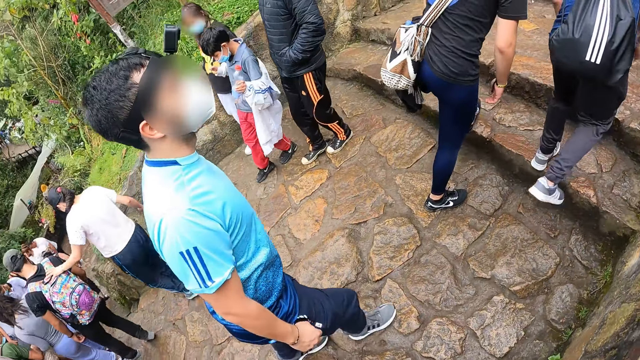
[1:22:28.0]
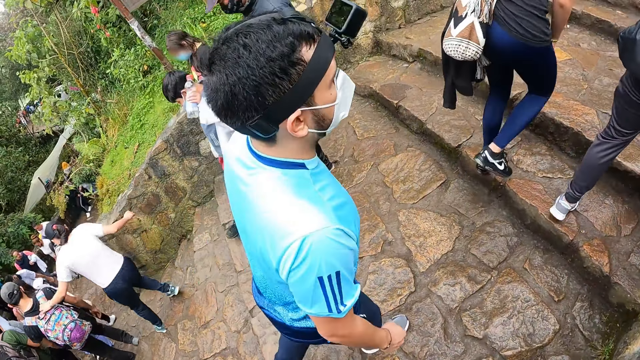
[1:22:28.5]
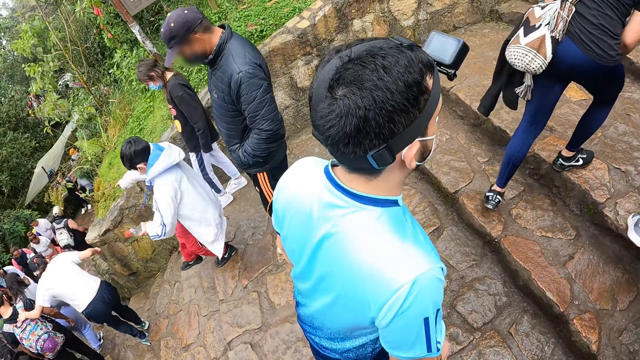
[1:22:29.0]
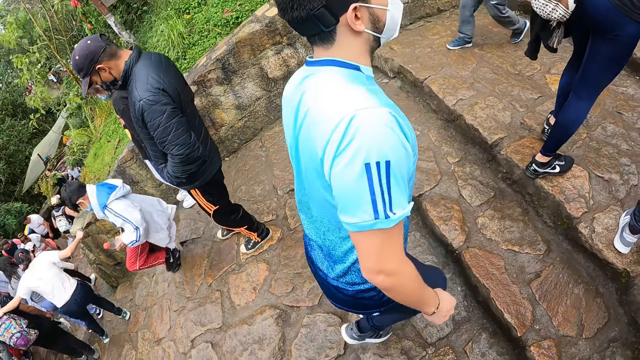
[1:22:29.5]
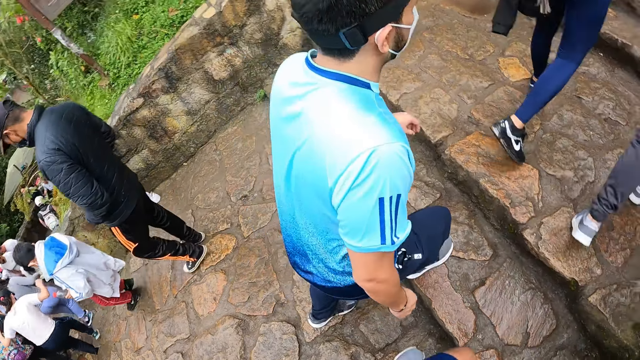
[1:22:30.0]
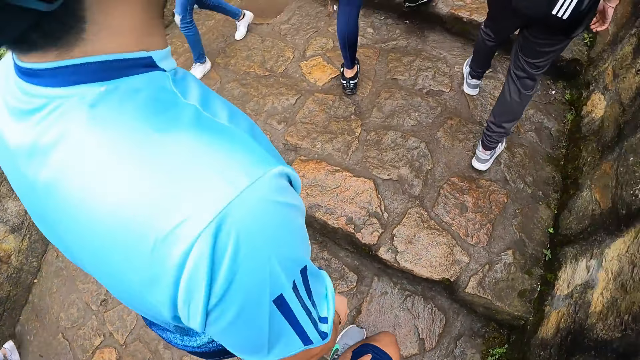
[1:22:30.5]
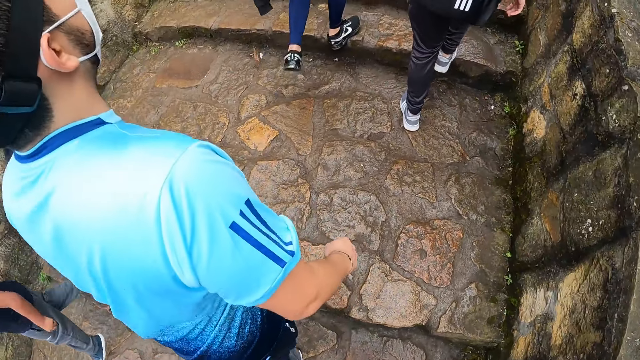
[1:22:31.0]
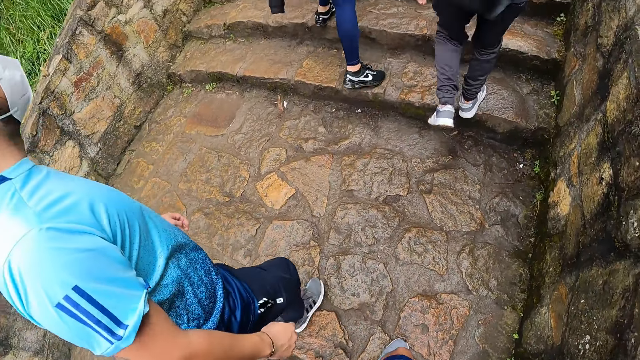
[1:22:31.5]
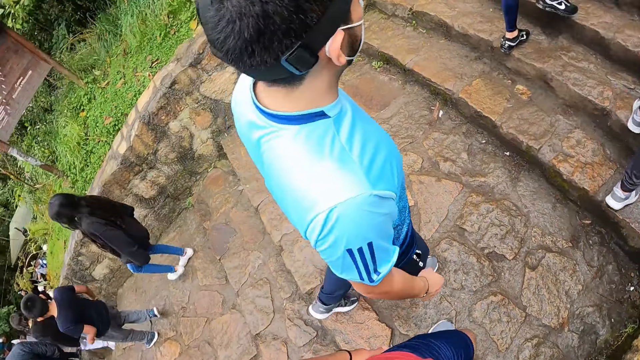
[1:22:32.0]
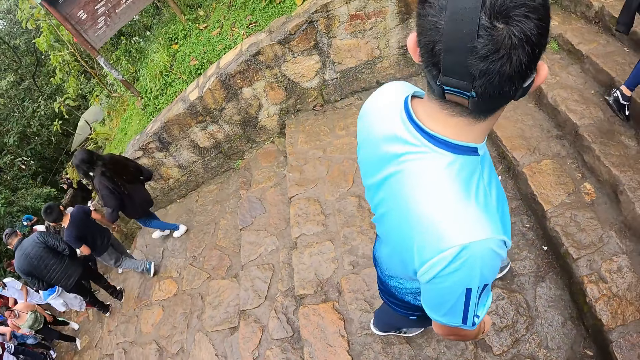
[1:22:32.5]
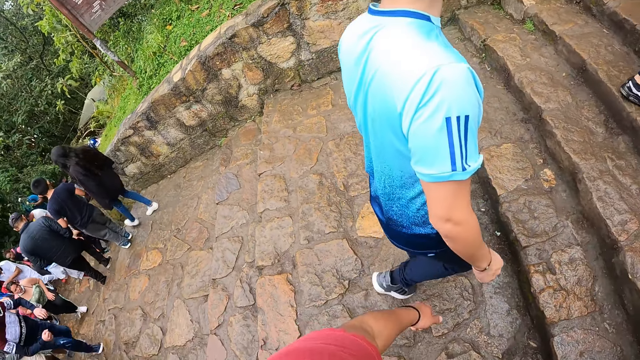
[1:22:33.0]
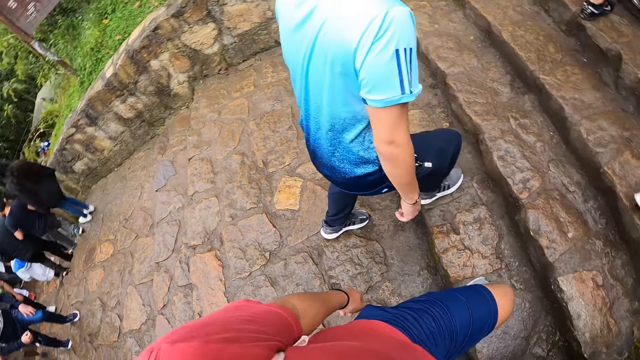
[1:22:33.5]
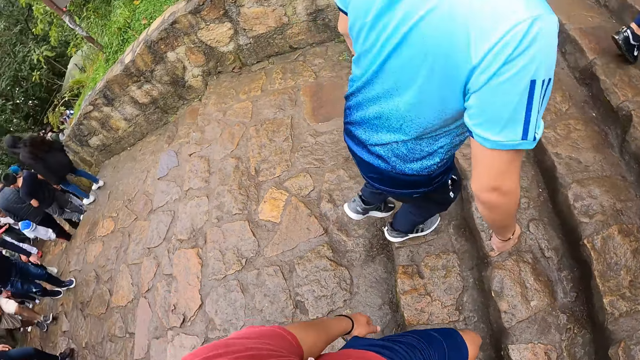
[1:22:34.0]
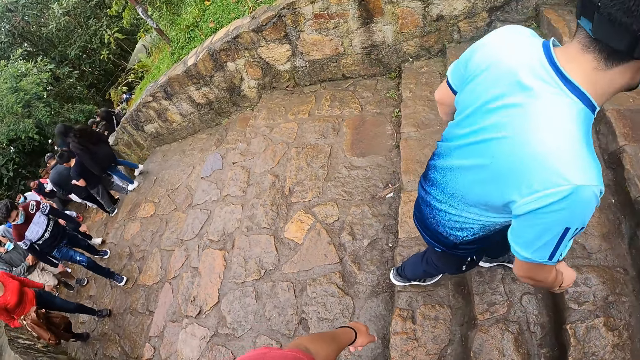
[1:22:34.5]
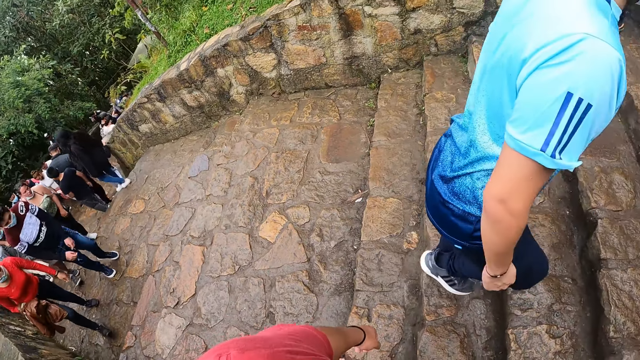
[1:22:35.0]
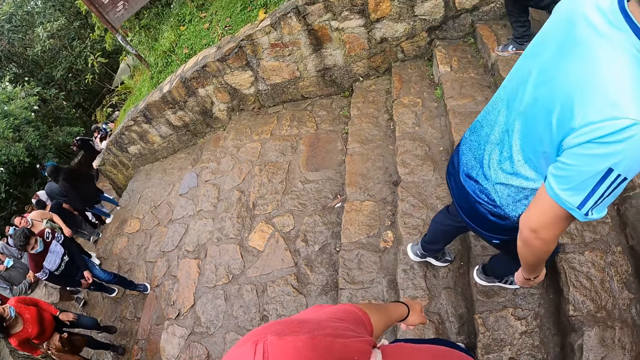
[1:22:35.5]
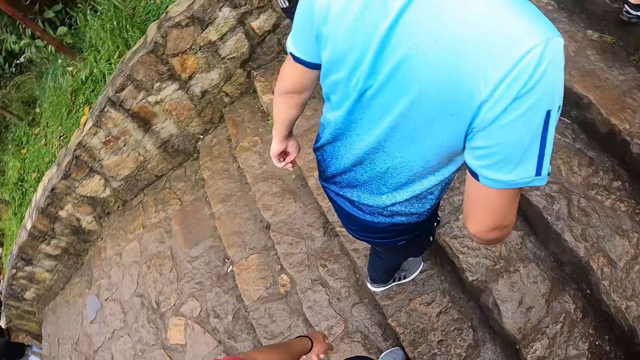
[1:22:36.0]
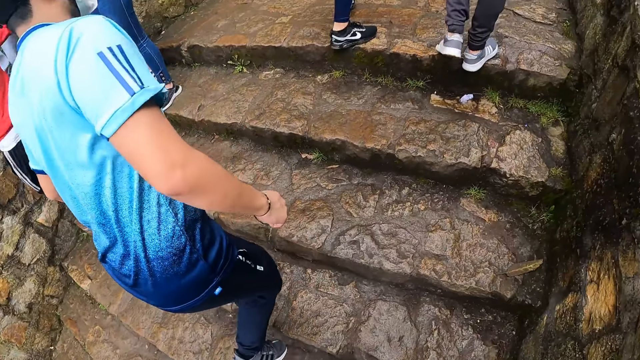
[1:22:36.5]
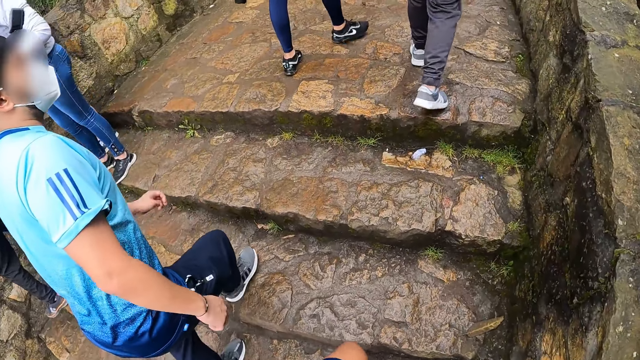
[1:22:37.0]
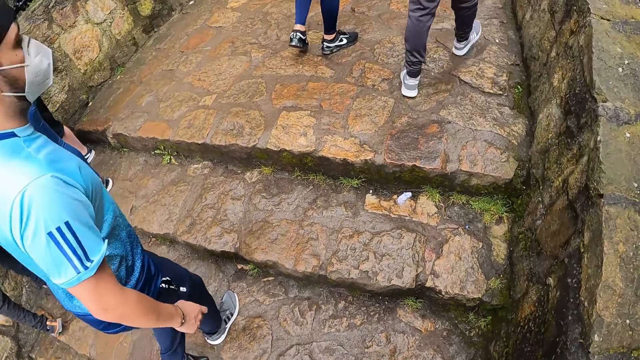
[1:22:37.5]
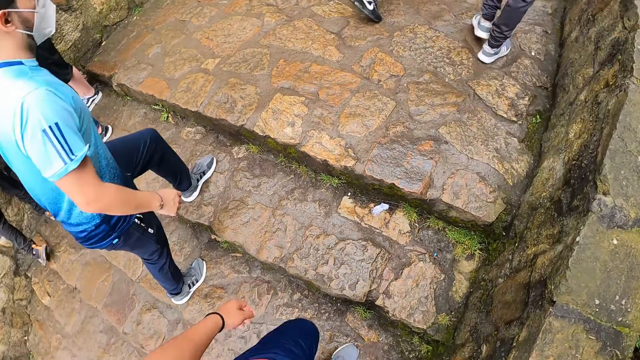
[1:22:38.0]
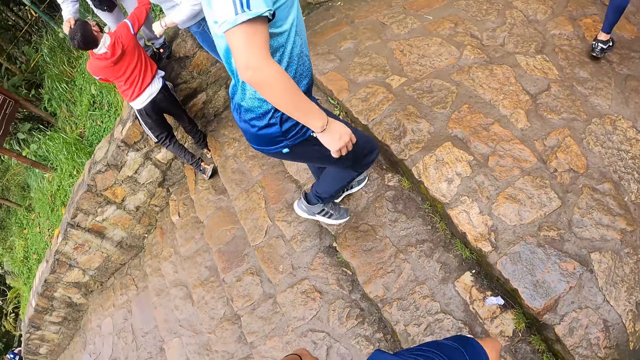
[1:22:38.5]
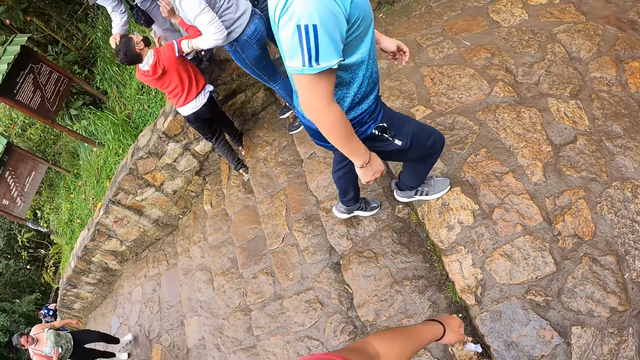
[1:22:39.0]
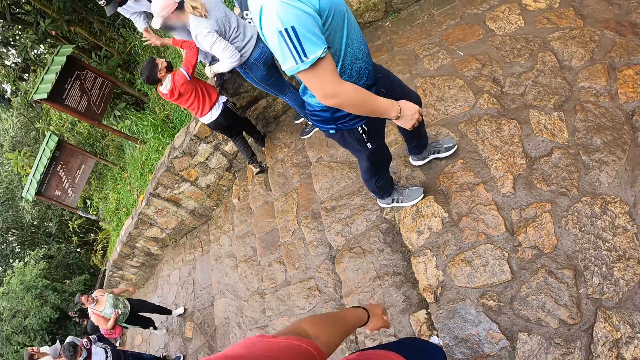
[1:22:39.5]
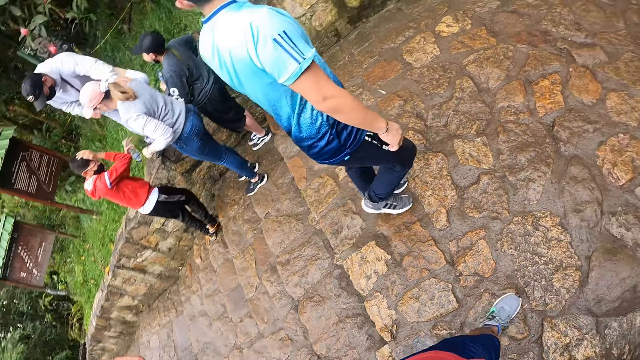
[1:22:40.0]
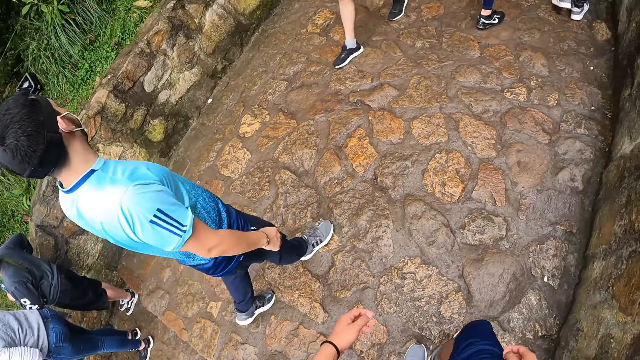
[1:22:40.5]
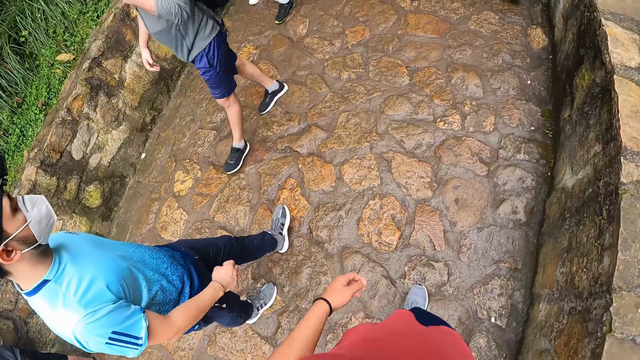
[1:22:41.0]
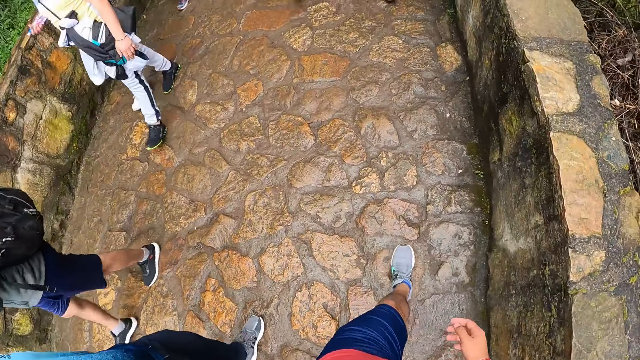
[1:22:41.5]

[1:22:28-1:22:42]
The camera wearer turns around the walkway. They walk along the walkway.

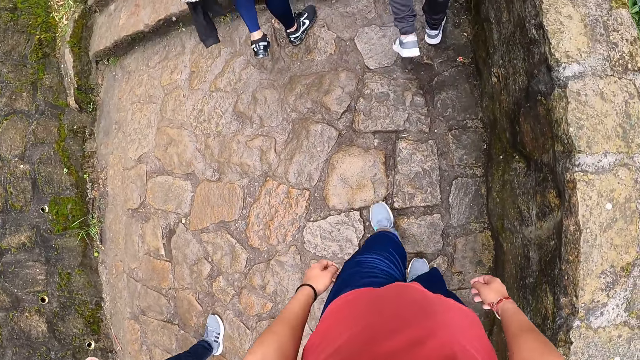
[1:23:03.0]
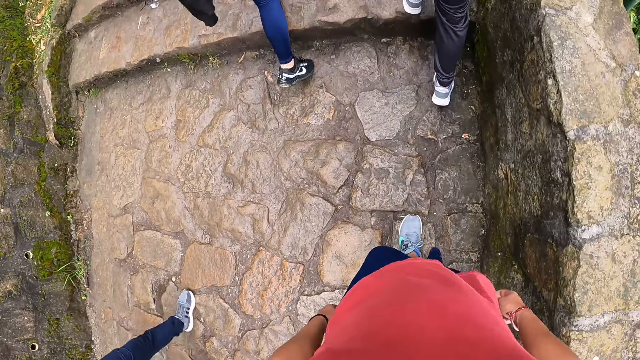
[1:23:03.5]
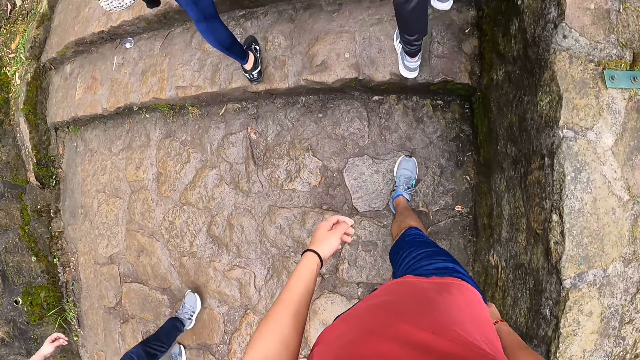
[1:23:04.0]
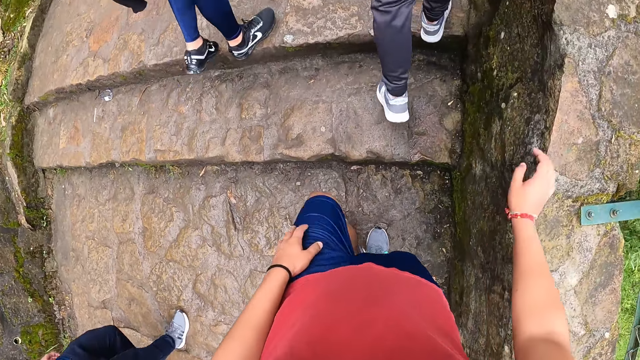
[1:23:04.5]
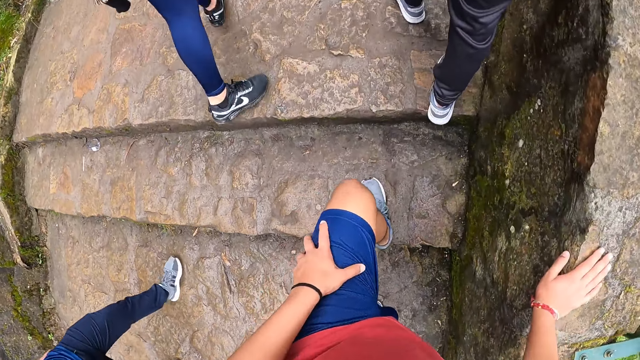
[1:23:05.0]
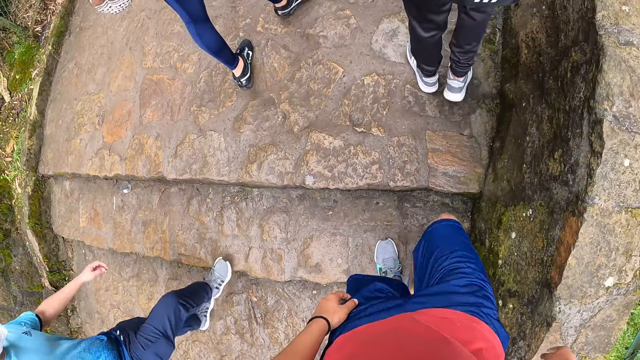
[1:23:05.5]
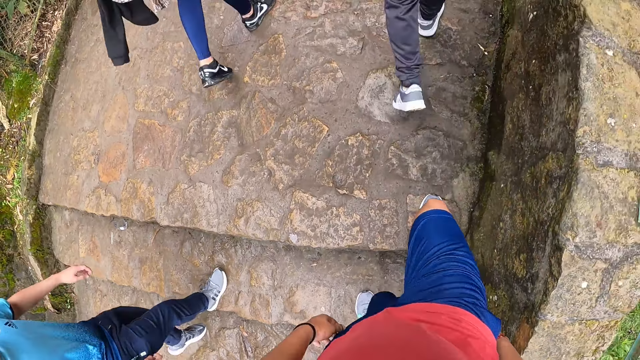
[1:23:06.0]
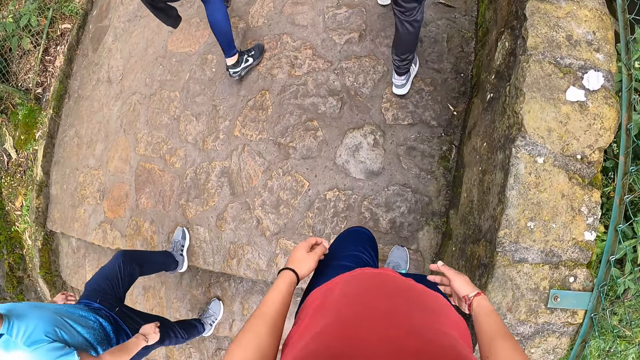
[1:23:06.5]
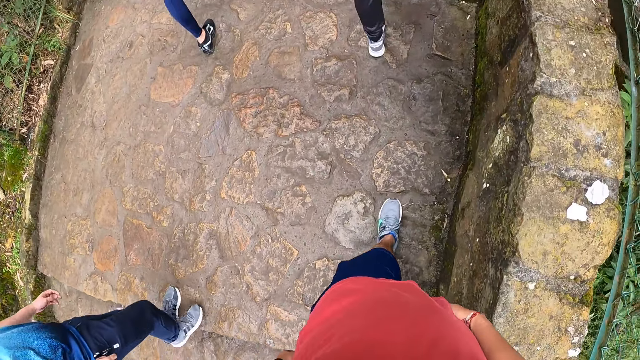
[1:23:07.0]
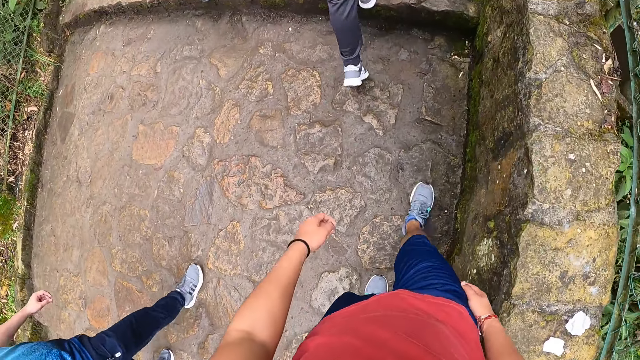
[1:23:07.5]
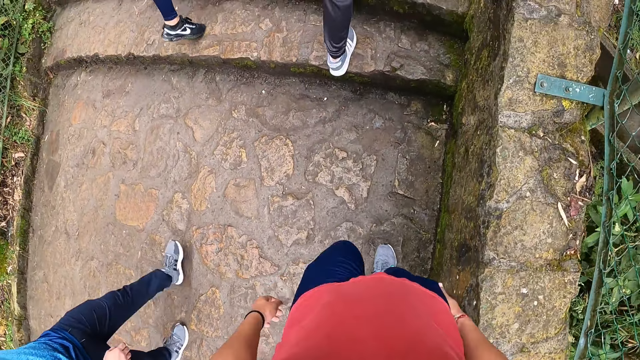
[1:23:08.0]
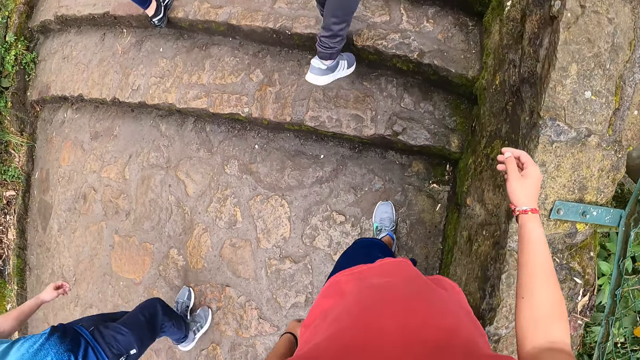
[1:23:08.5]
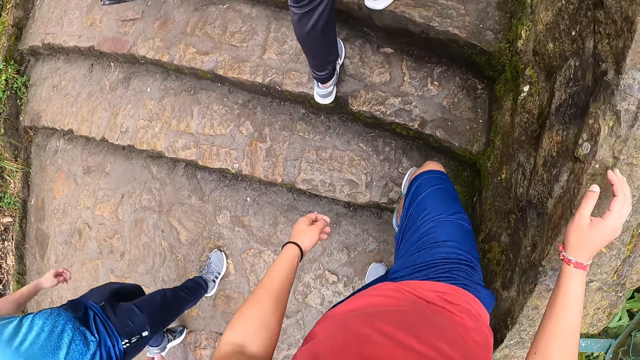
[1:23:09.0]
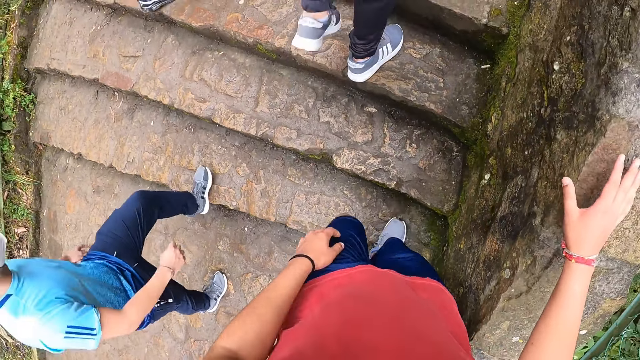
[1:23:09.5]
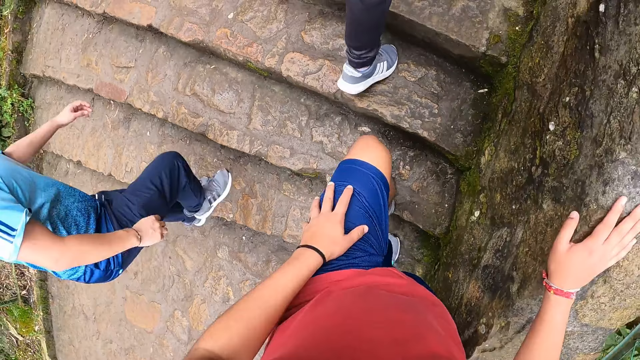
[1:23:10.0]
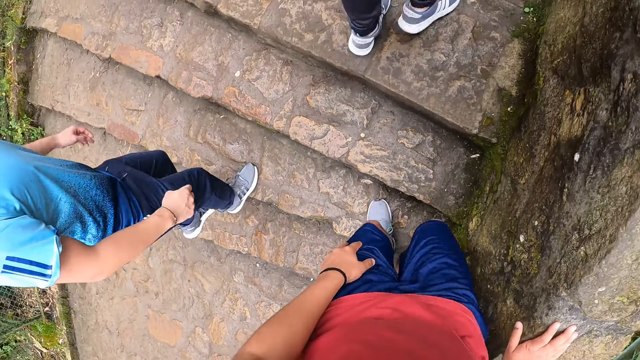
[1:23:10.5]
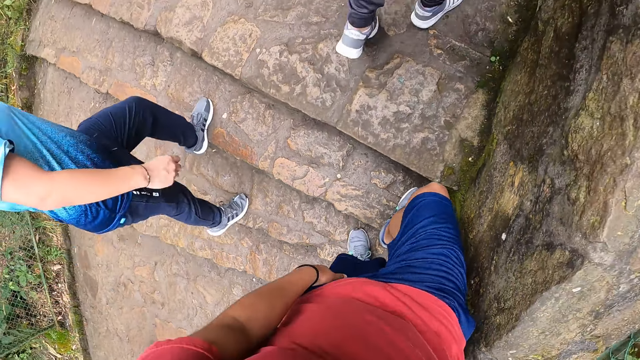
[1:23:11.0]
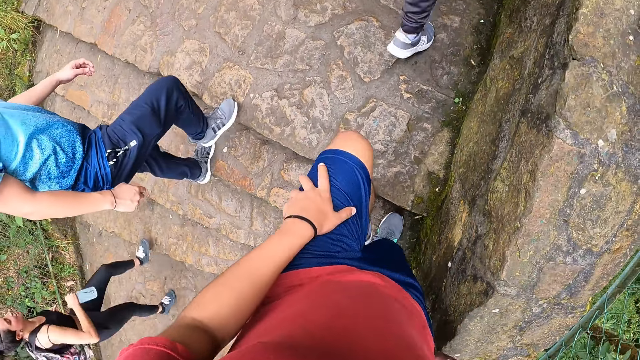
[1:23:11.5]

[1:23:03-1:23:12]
The camera wearer climbs up a stair in the park. They support their right hand on the stone. They walk along the walkway. They support their right hand on the stone.
